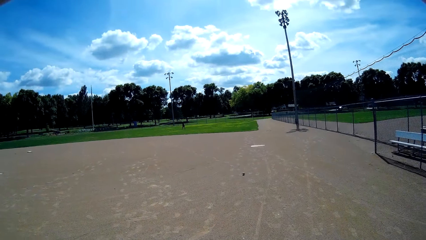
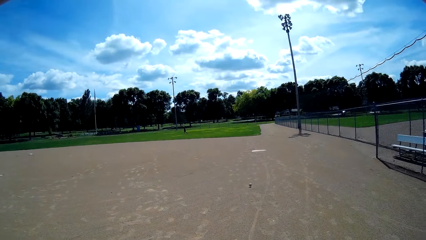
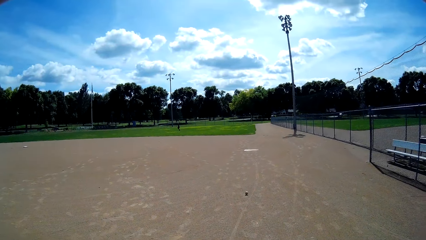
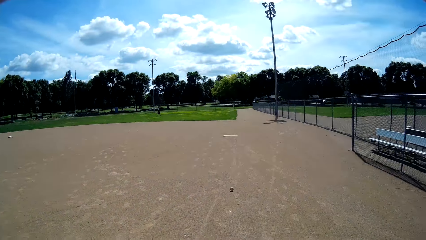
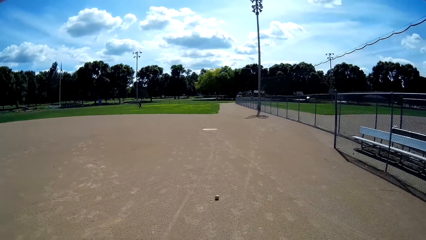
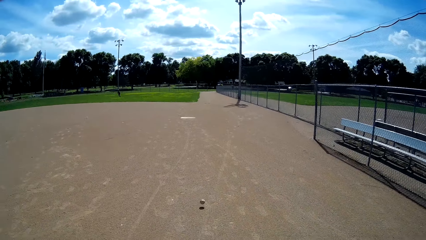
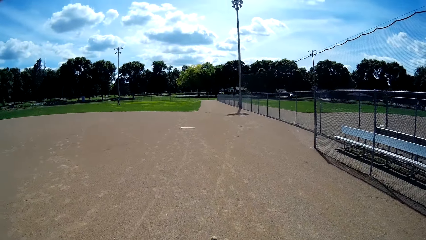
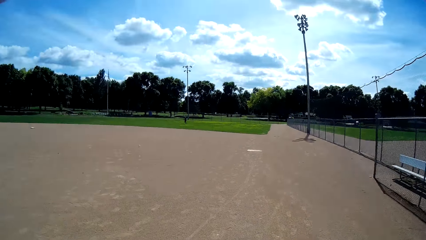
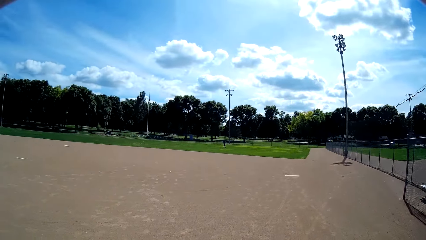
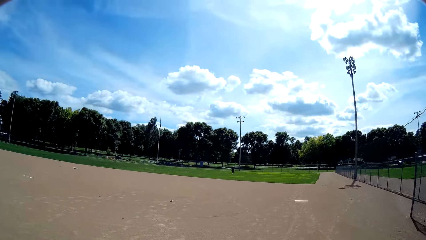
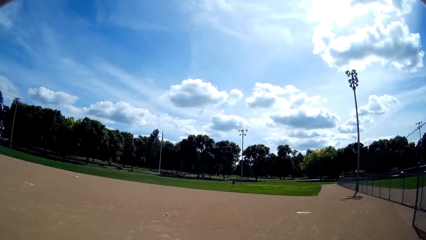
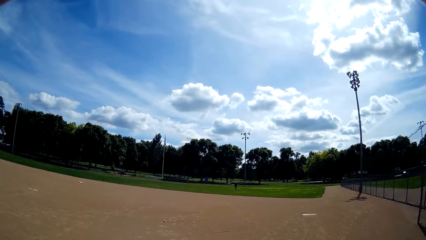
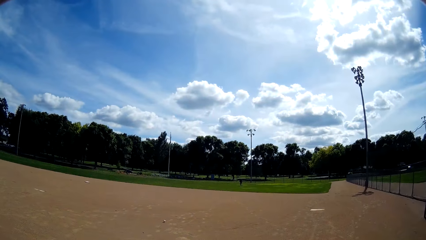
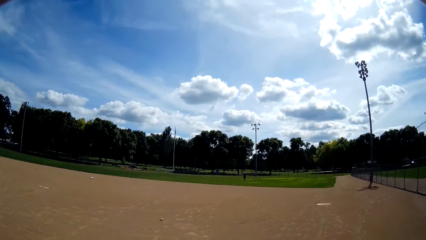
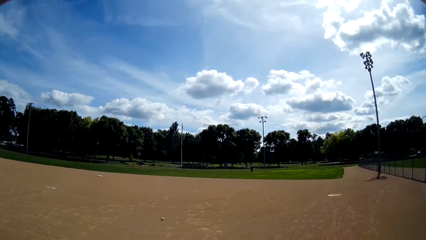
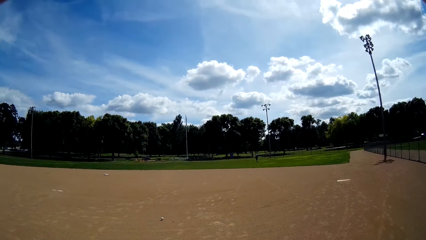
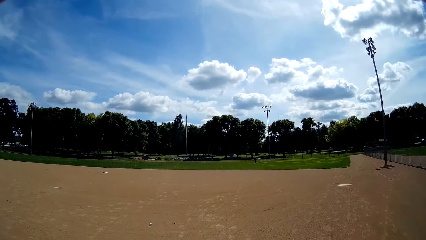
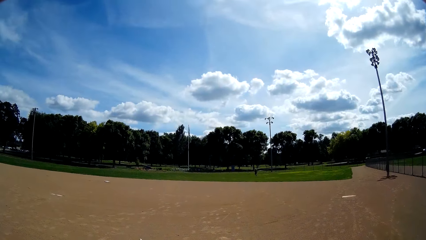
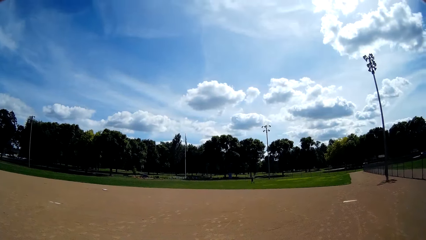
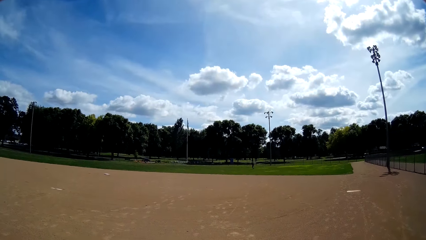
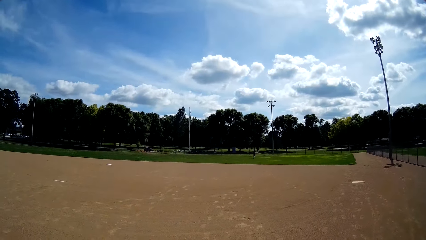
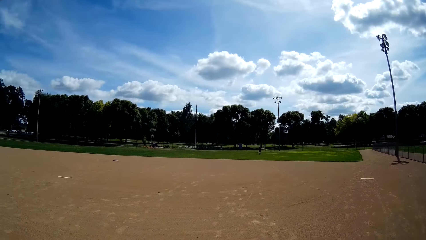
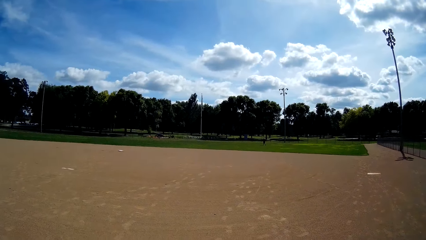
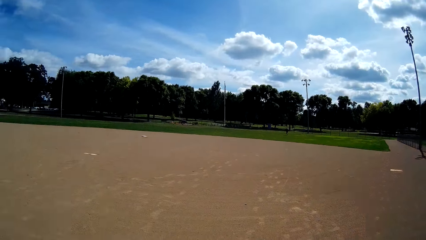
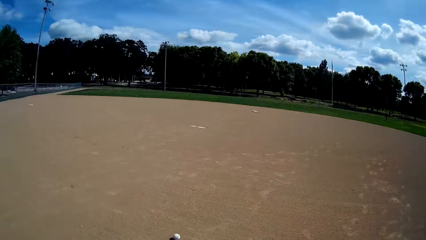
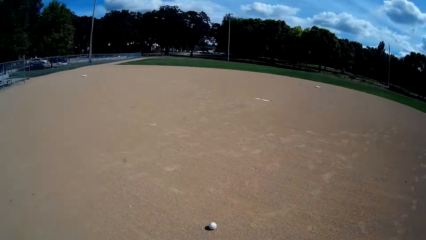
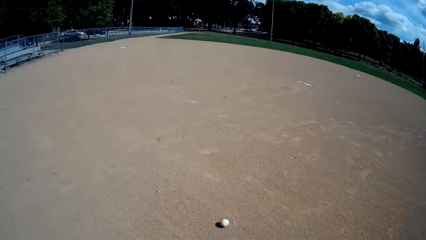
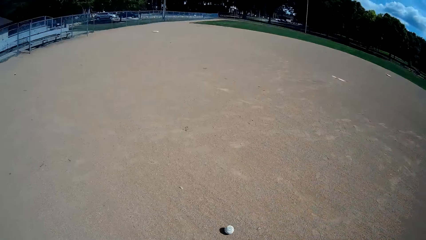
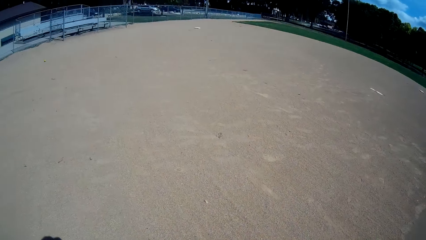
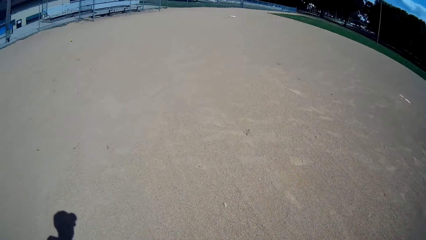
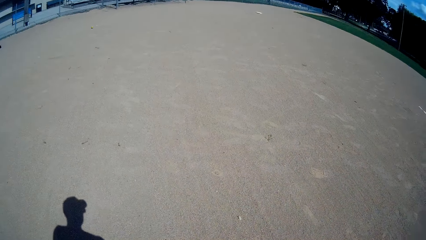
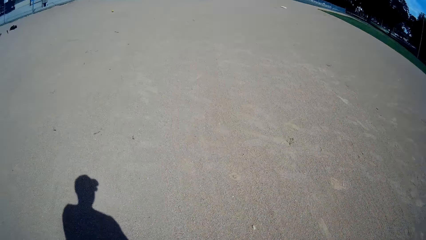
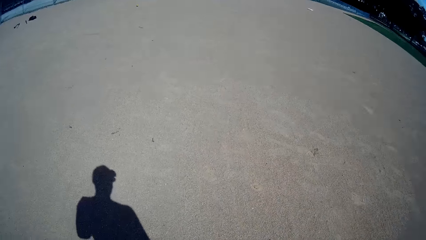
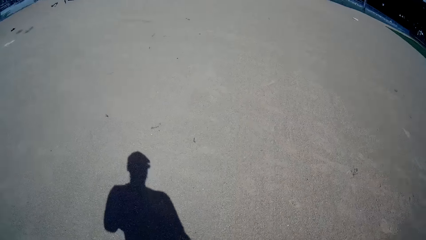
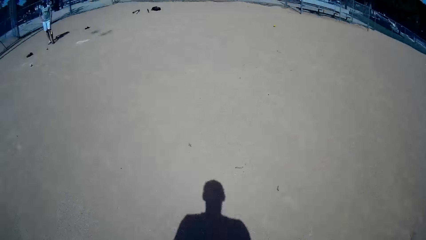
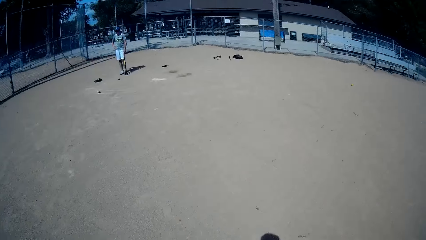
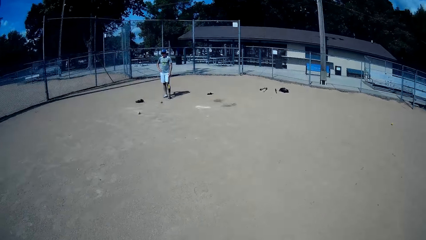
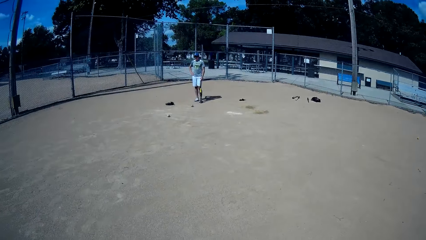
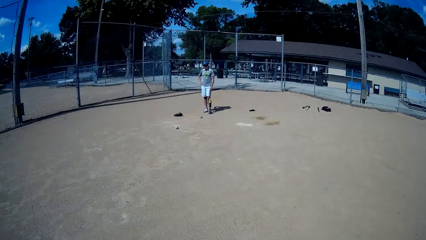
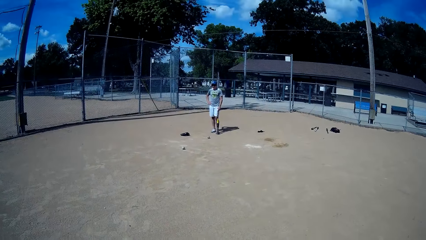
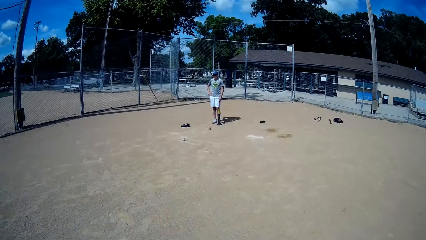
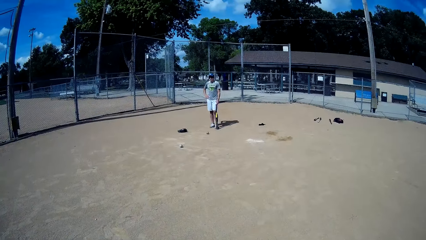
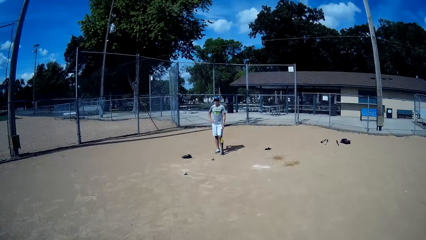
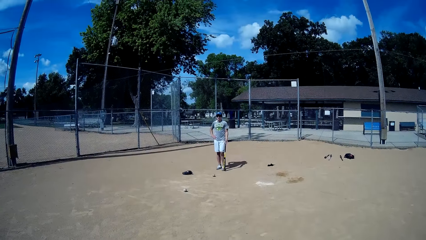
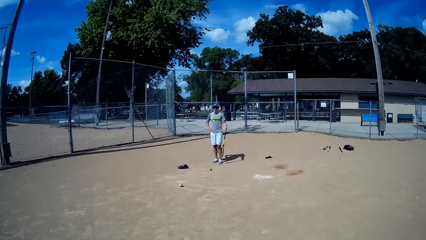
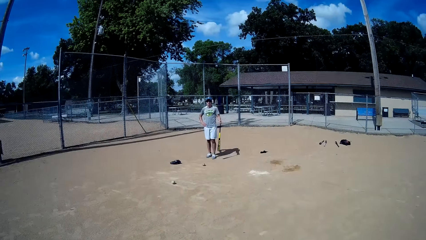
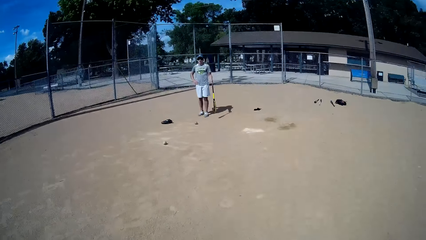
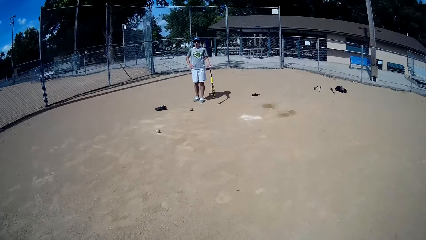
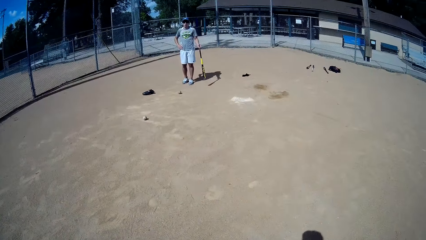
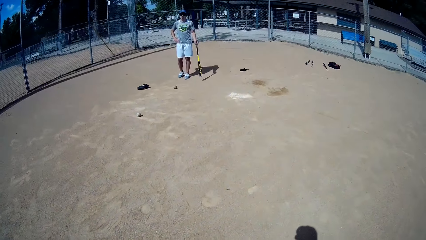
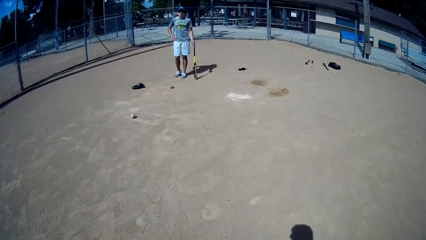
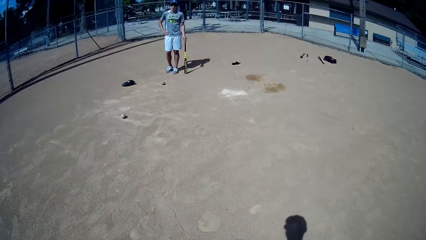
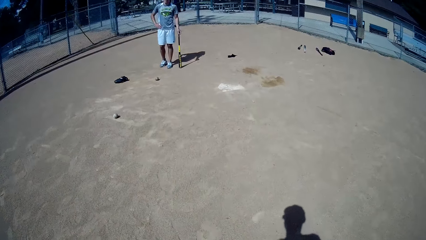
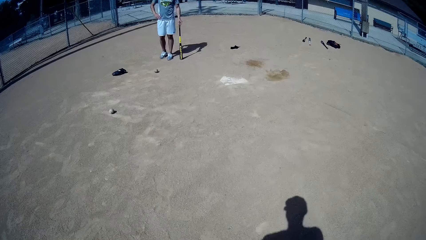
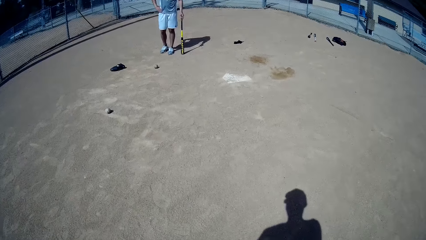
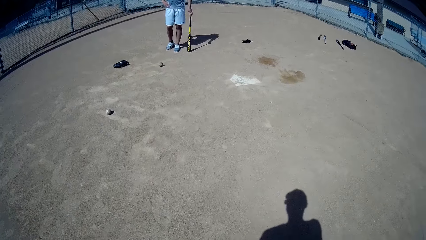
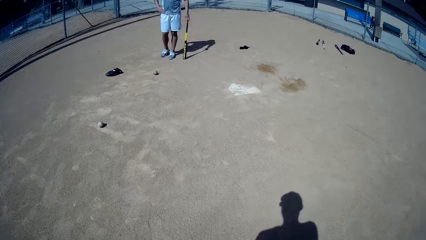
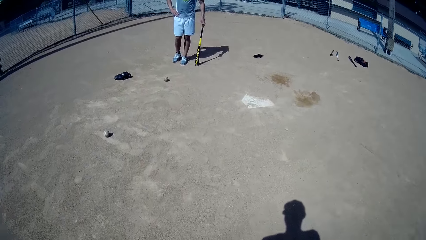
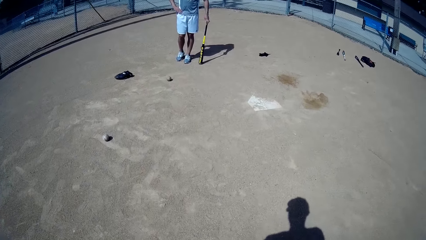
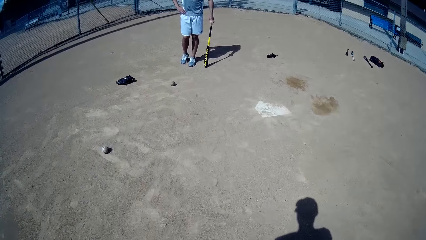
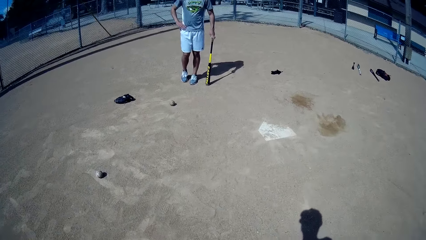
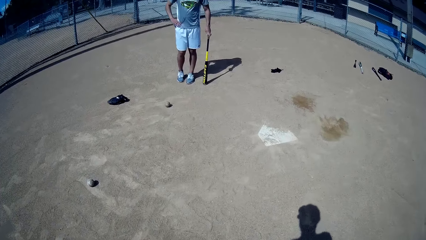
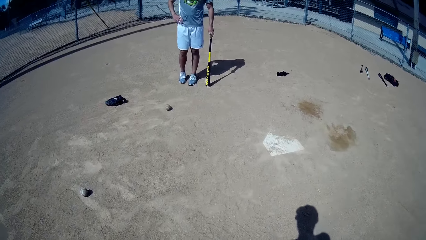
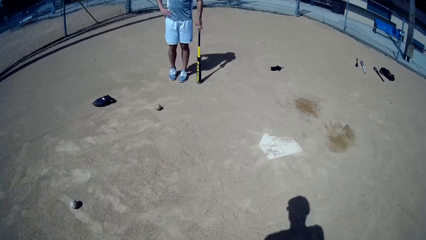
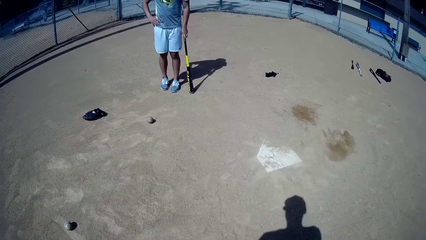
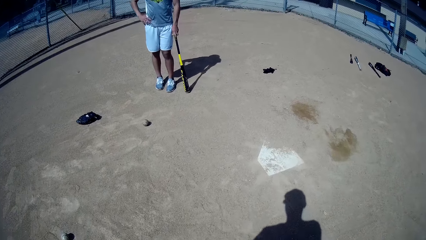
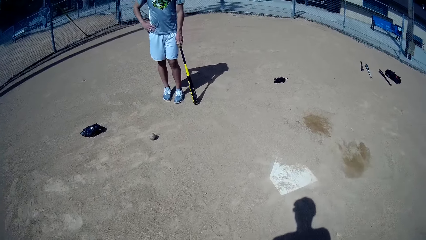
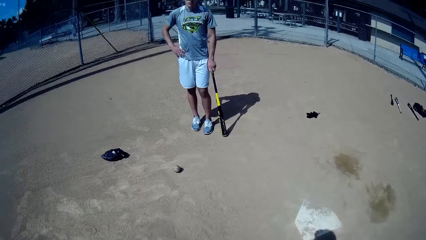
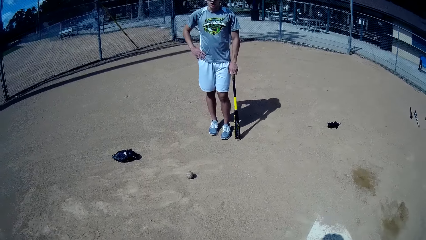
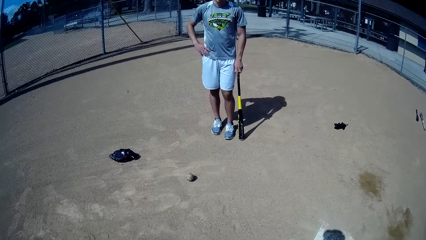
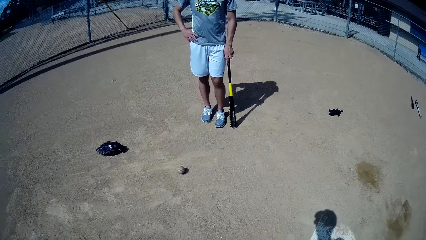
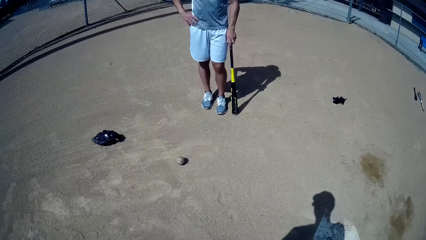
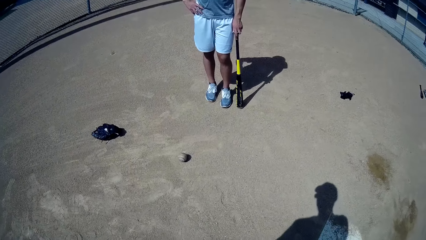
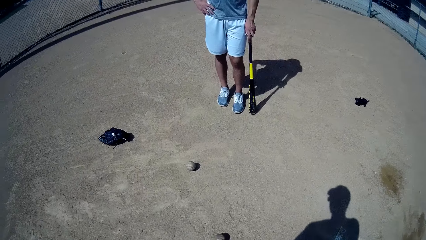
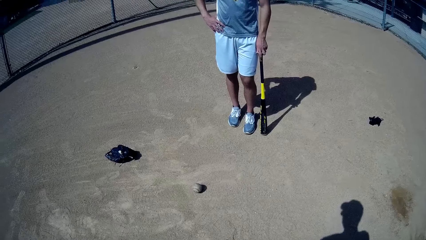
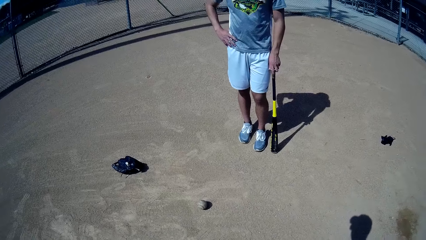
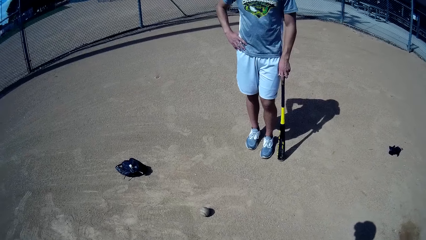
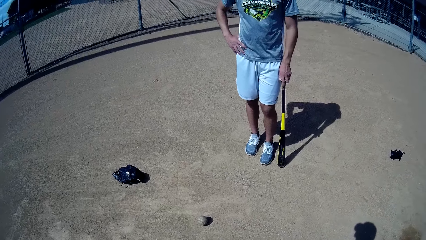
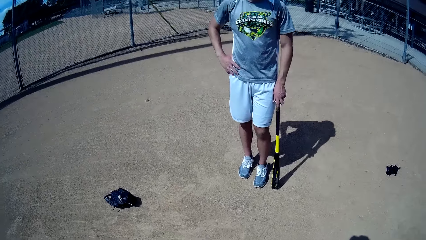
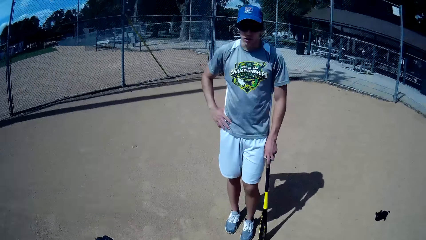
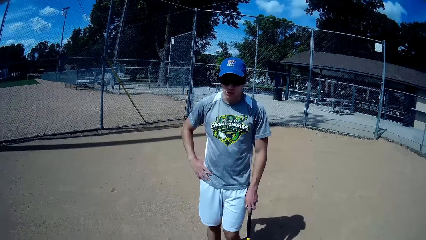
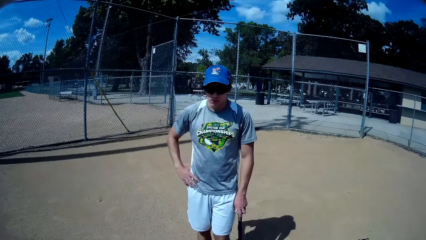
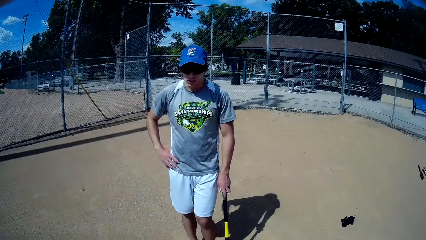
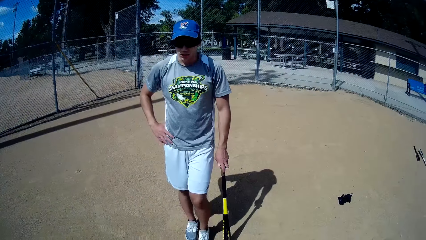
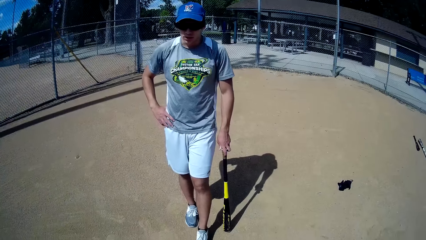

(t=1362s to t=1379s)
The camera wearer looks at a rolling ball. They look around. They turn towards a man, walk toward the man, and interact with the man.
